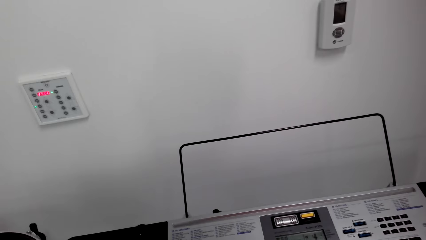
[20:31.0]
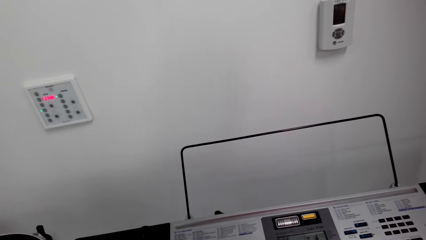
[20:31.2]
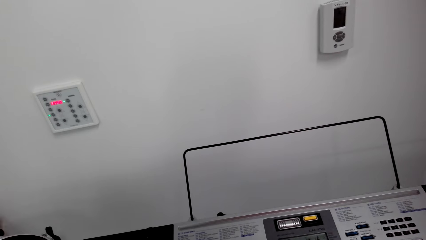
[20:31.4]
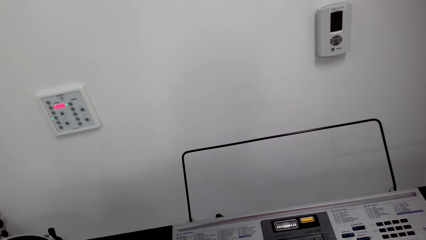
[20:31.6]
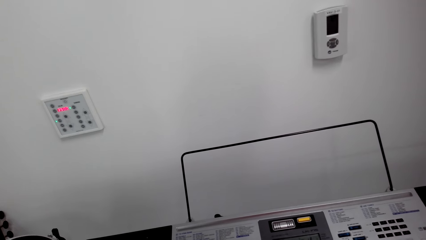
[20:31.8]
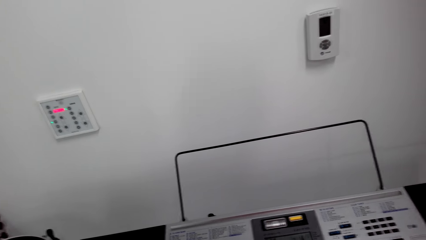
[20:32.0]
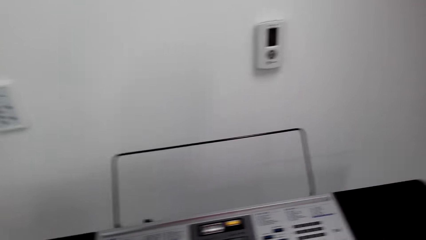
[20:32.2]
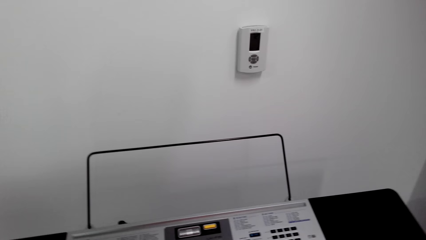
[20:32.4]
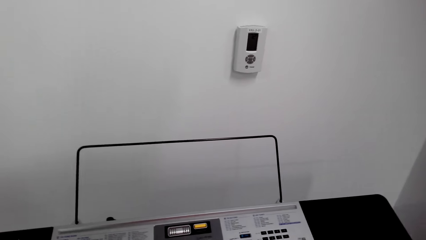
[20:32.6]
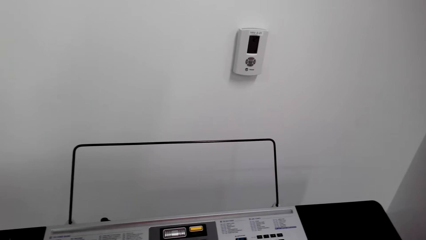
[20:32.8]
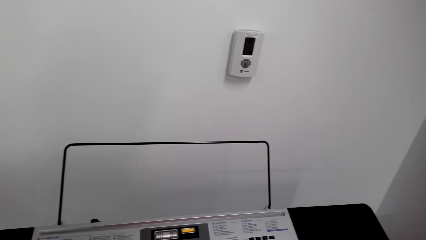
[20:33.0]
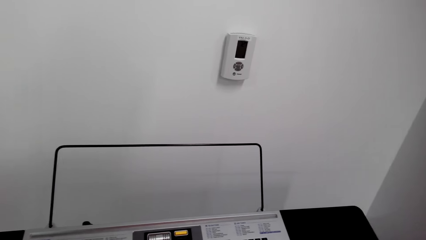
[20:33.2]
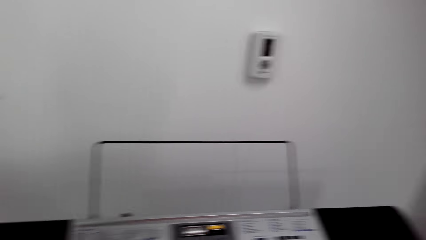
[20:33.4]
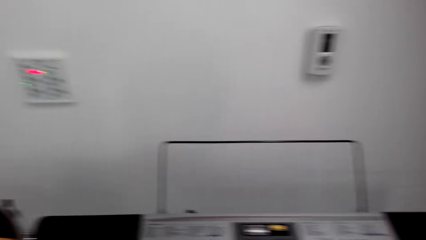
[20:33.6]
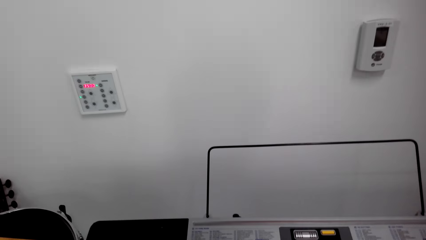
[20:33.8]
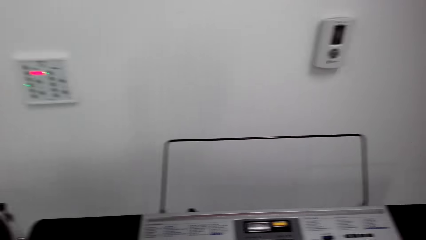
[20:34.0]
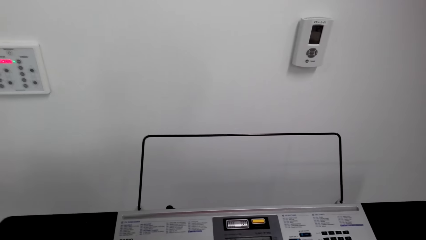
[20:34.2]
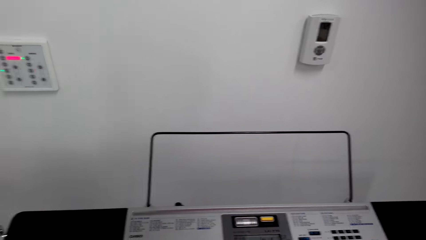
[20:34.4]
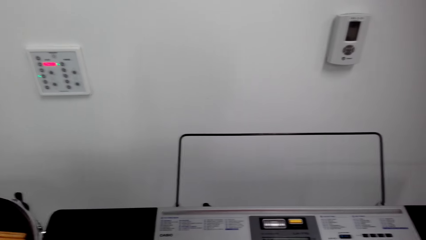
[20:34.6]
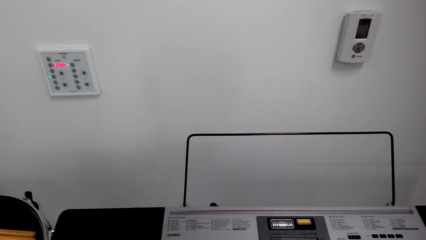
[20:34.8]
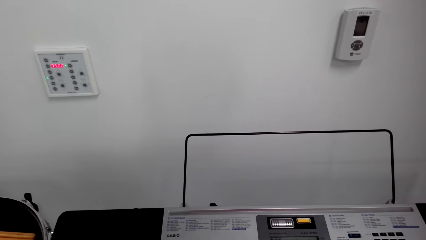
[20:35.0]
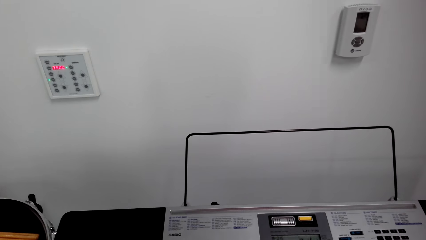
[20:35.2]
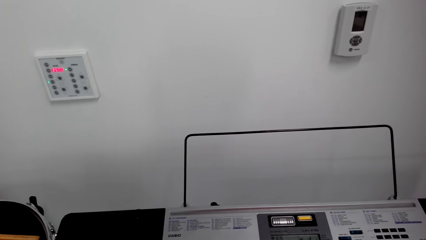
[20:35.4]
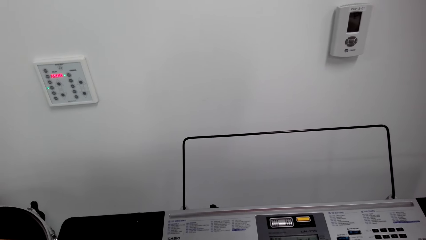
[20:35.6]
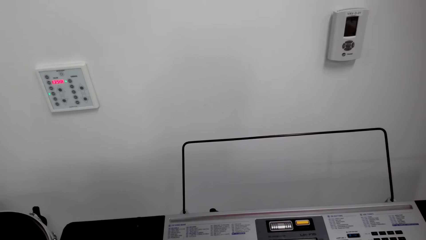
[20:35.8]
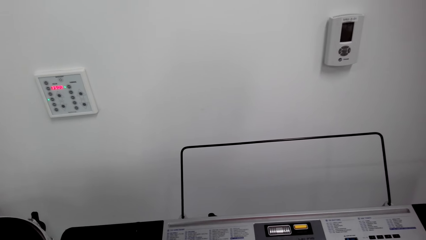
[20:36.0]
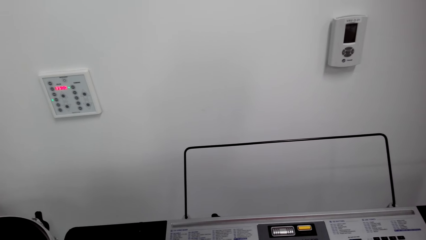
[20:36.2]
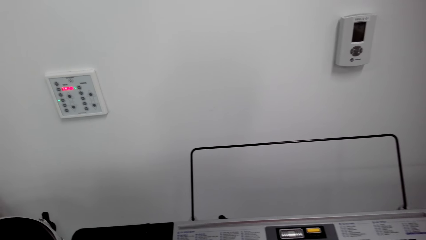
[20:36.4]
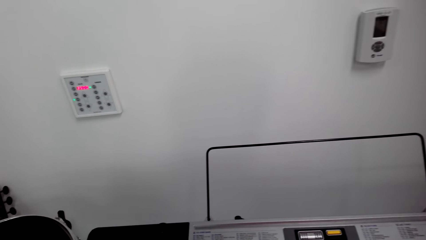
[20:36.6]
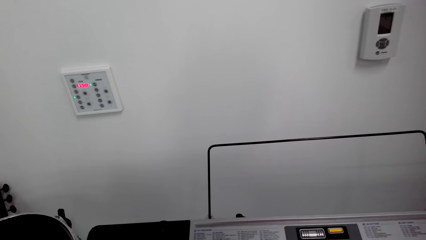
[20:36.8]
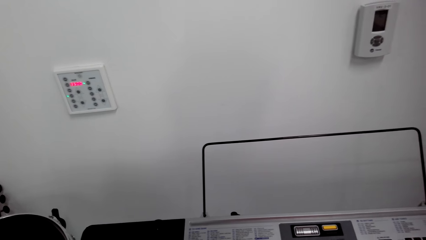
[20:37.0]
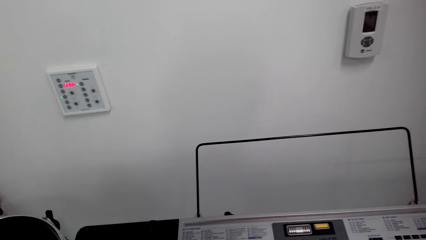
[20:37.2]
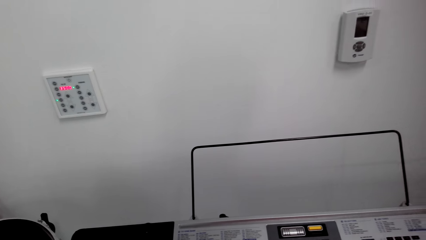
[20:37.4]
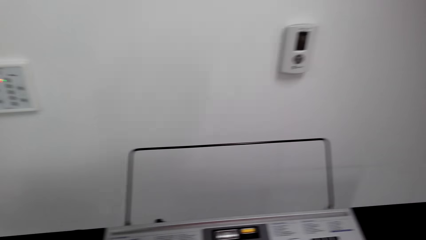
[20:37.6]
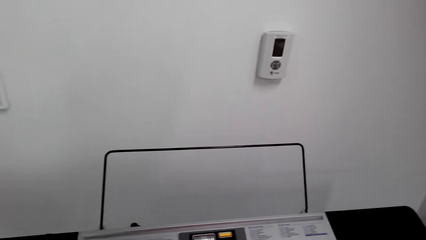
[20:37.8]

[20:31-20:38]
The camera wearer plays the piano.

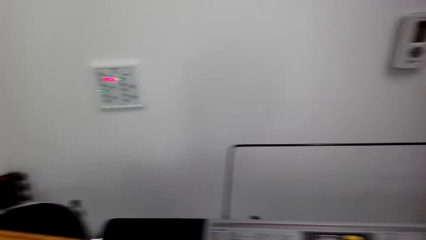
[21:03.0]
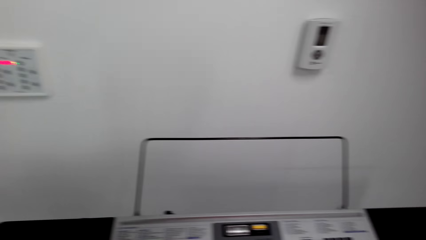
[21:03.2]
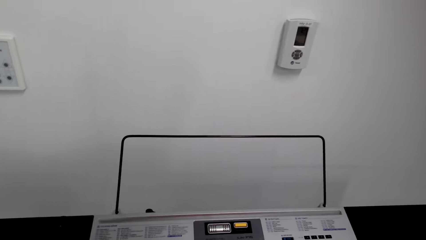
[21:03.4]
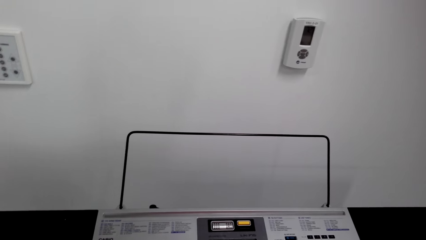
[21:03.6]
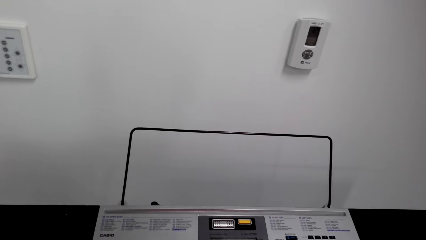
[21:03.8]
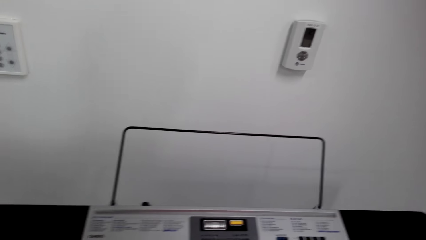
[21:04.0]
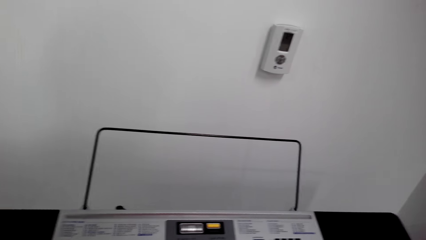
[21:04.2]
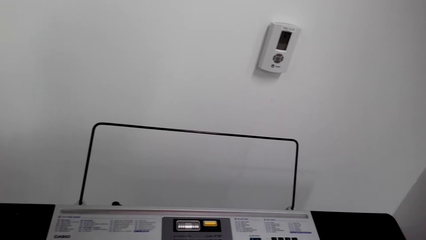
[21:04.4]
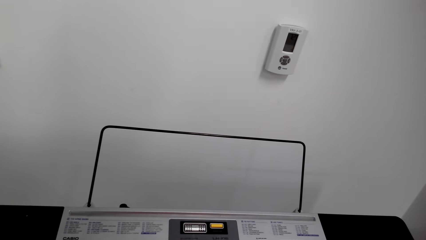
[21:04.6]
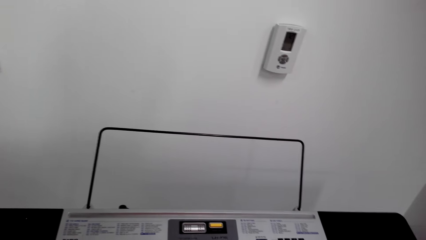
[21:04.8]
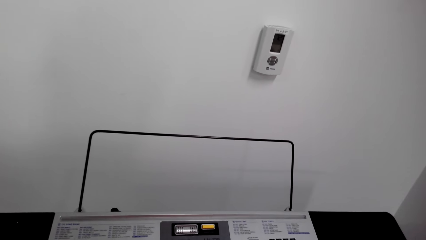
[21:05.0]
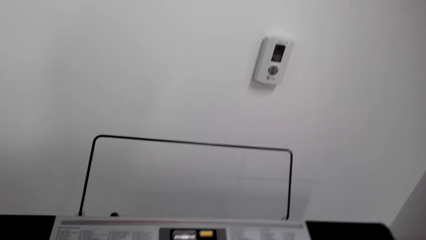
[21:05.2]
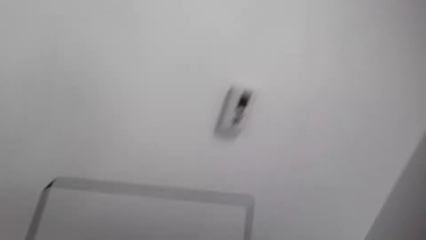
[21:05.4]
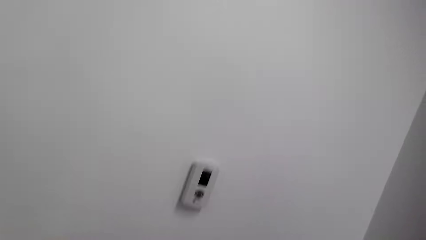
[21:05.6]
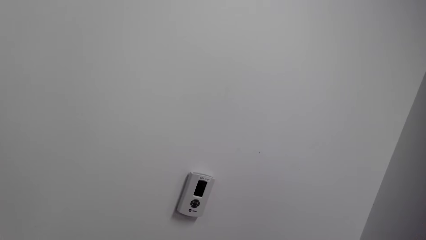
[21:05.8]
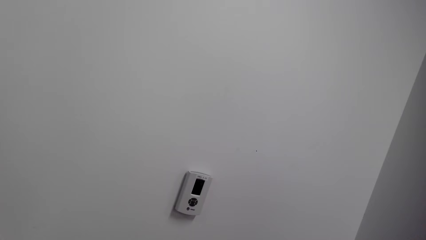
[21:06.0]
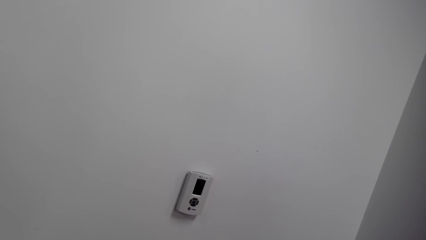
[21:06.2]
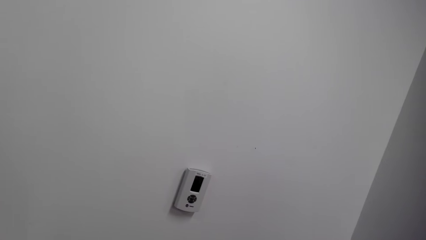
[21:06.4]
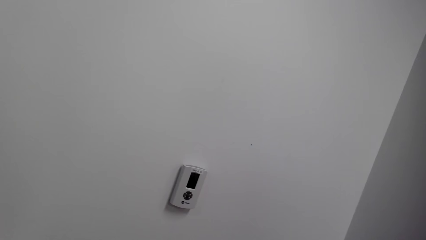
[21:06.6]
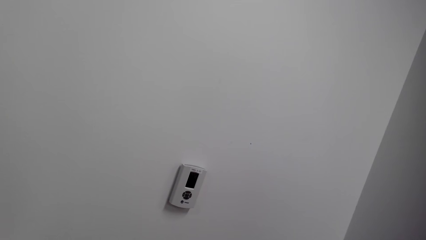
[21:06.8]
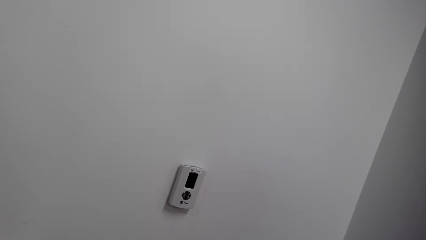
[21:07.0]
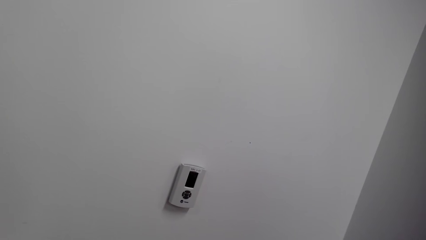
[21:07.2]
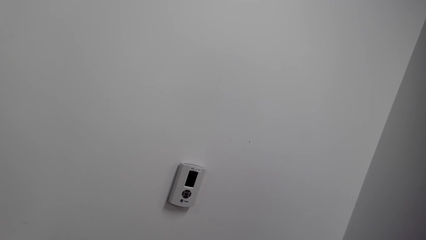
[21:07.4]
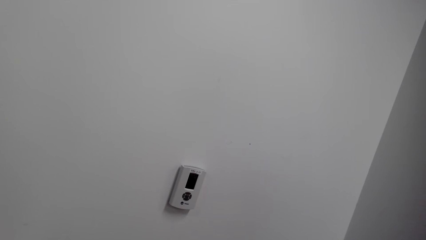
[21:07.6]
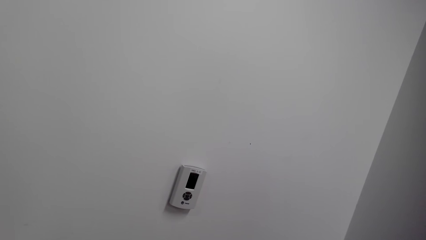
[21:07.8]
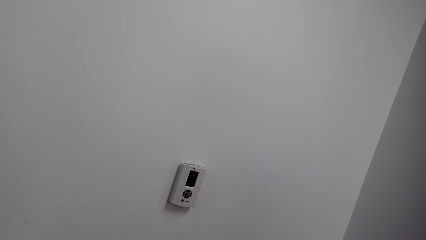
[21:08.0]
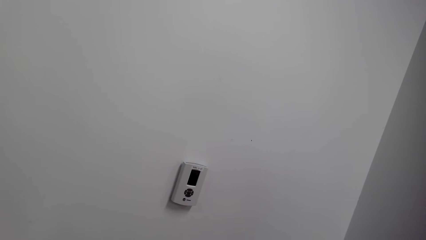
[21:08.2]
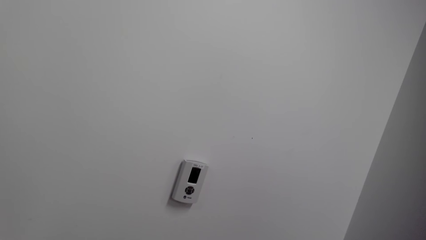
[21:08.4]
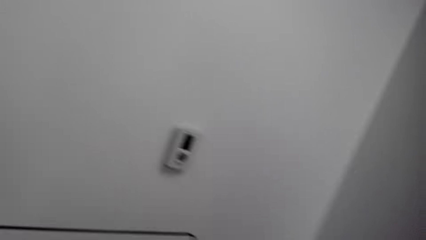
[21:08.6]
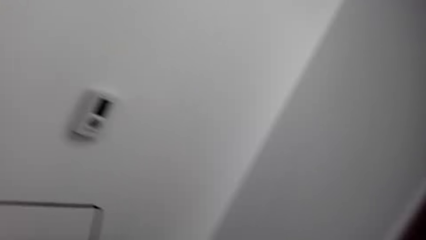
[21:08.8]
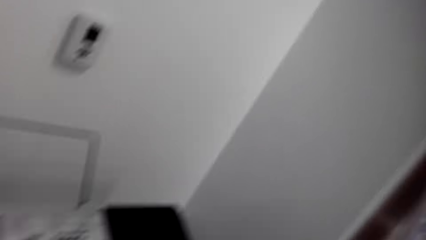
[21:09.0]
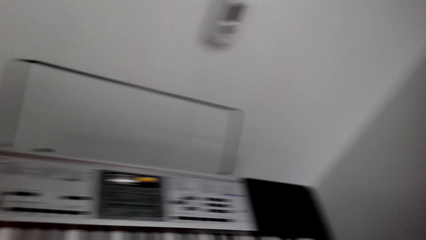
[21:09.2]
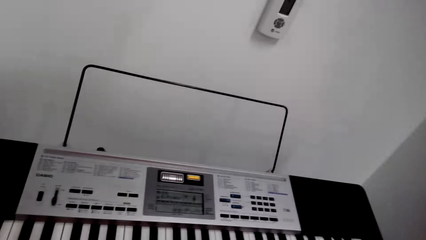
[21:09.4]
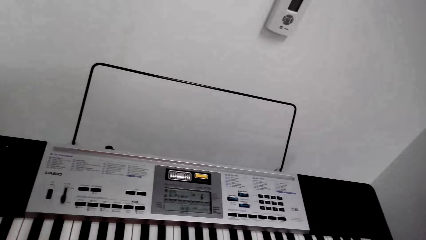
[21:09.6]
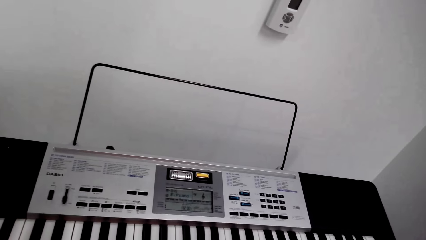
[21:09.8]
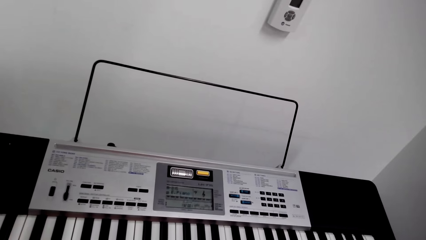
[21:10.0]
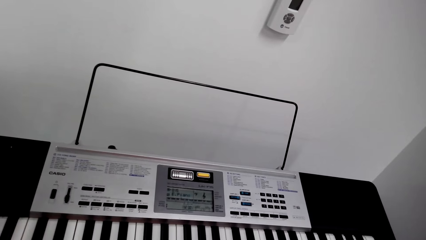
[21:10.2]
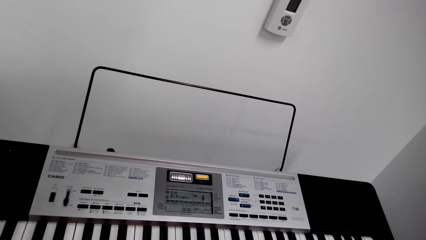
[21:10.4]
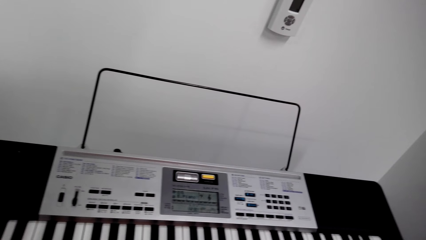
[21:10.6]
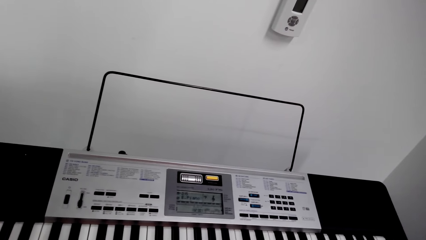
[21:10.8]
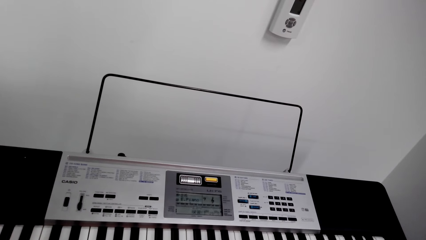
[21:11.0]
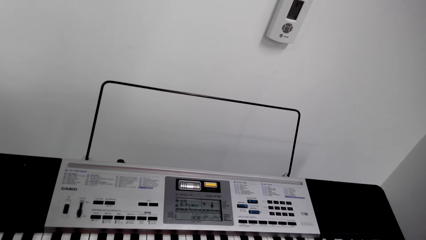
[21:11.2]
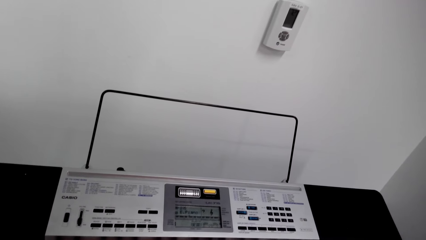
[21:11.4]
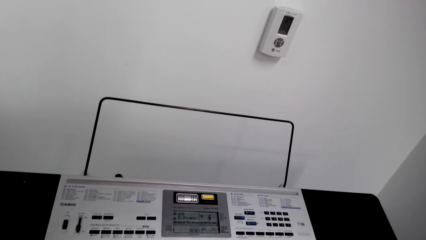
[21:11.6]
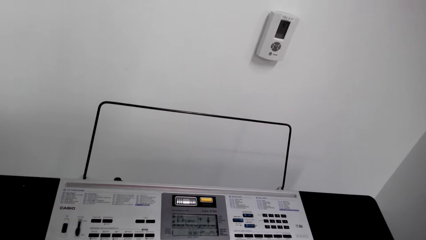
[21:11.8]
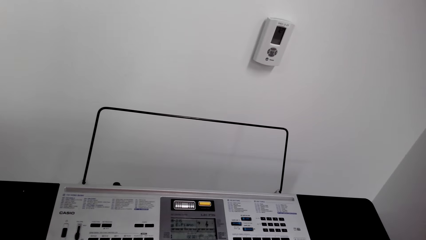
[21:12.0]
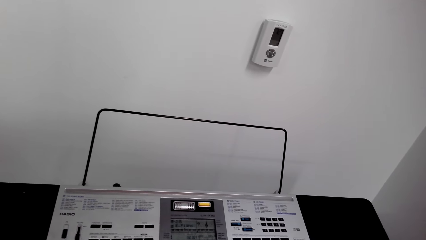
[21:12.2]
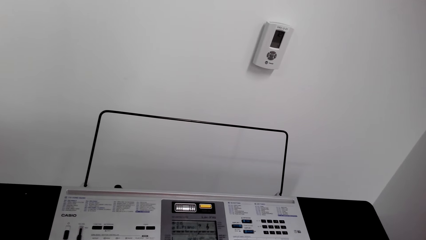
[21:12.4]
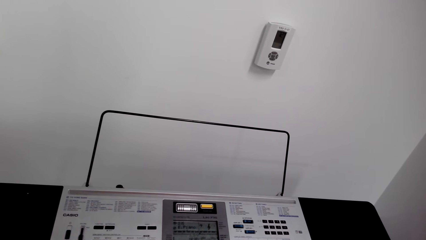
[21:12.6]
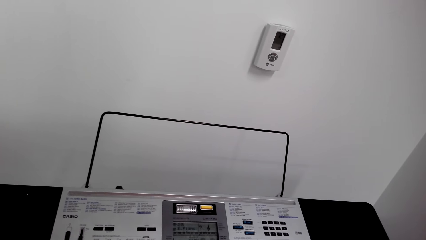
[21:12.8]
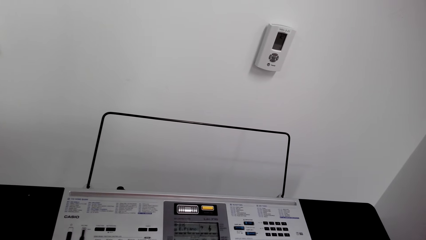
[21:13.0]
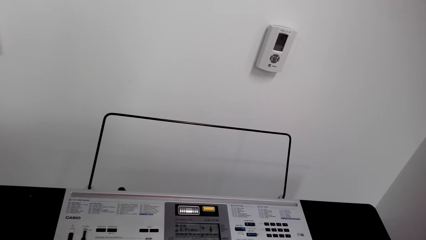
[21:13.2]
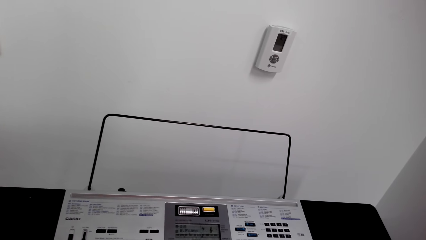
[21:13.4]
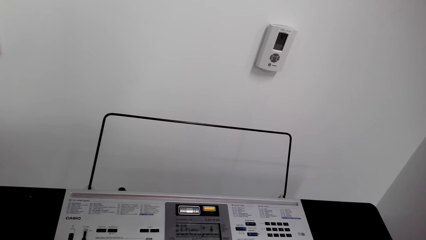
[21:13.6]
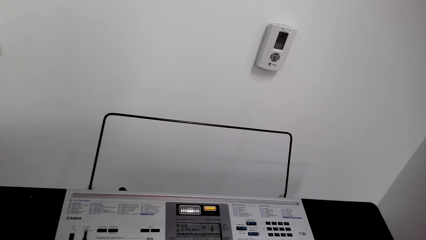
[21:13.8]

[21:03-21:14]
The camera wearer plays the piano. They look around. They play the piano. They look around.
